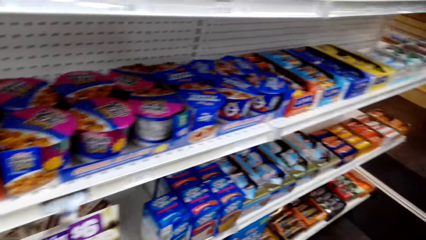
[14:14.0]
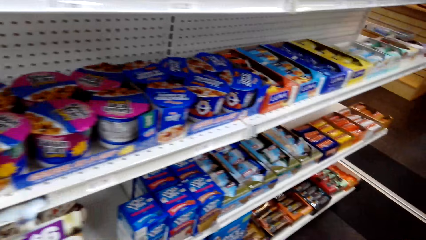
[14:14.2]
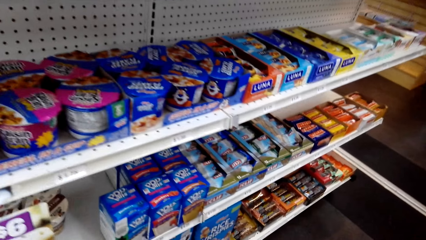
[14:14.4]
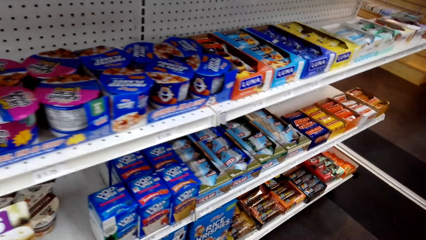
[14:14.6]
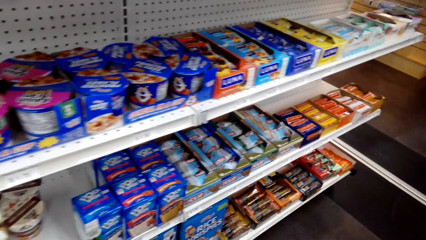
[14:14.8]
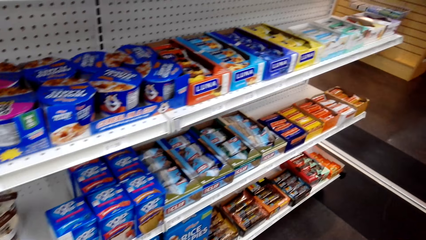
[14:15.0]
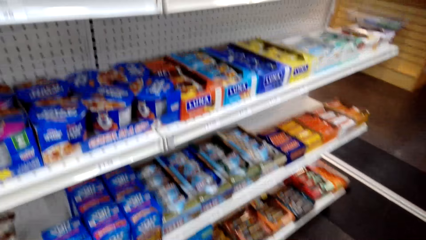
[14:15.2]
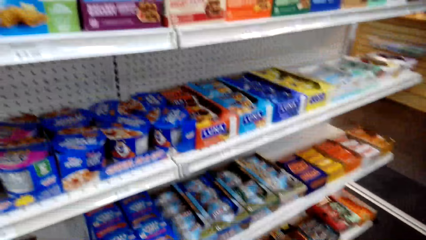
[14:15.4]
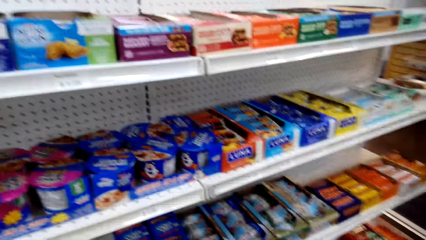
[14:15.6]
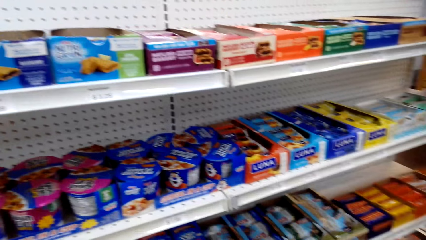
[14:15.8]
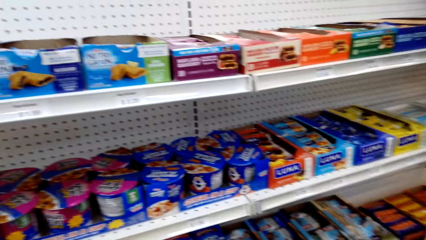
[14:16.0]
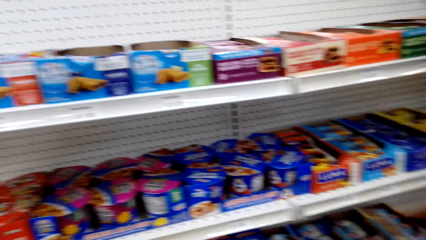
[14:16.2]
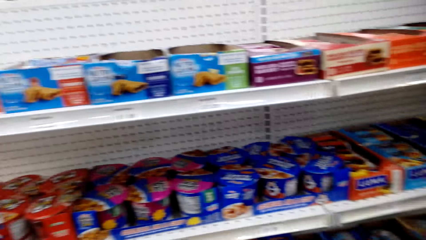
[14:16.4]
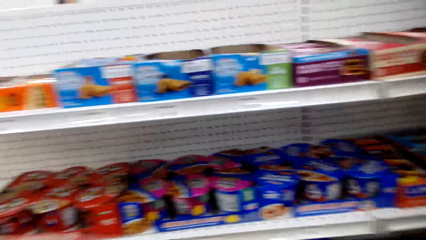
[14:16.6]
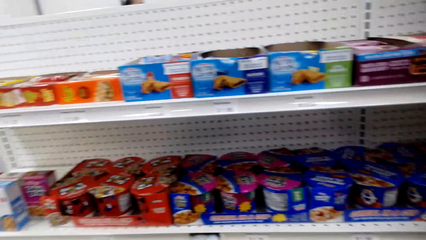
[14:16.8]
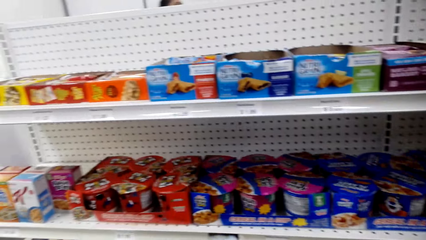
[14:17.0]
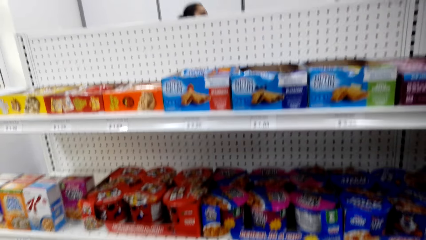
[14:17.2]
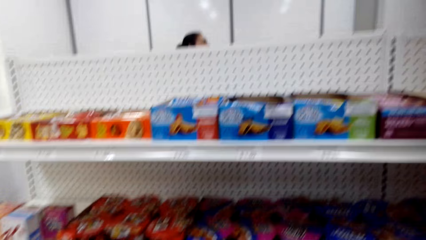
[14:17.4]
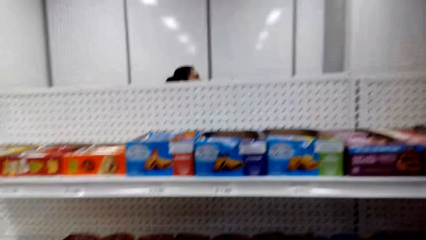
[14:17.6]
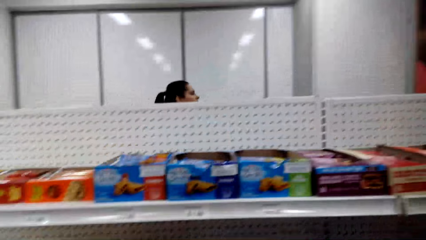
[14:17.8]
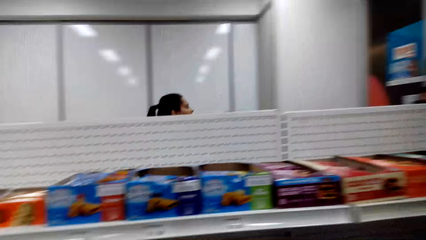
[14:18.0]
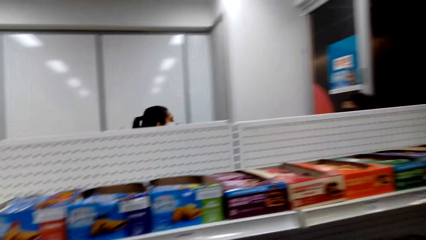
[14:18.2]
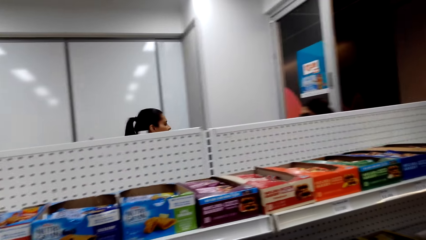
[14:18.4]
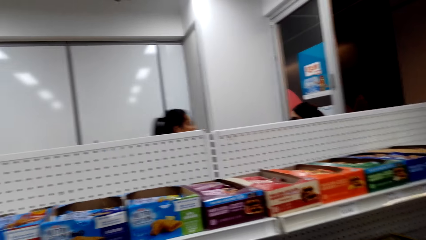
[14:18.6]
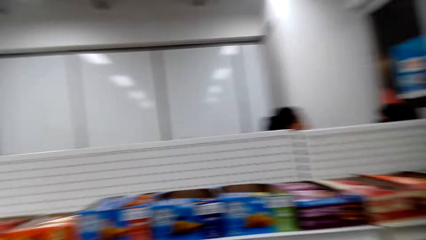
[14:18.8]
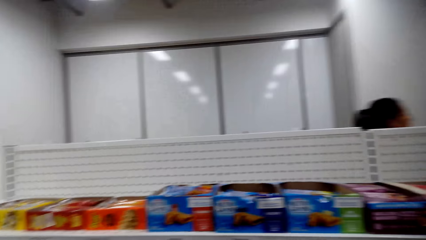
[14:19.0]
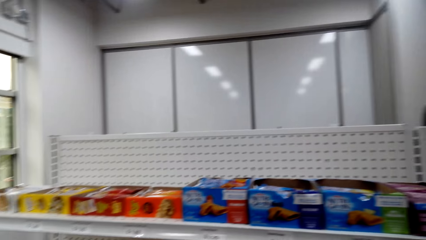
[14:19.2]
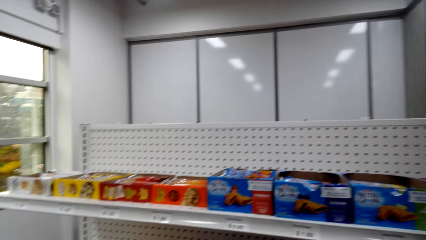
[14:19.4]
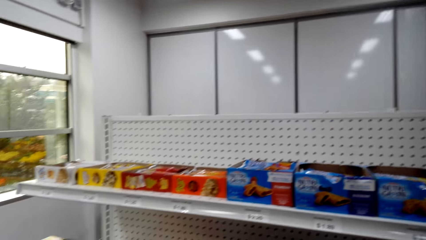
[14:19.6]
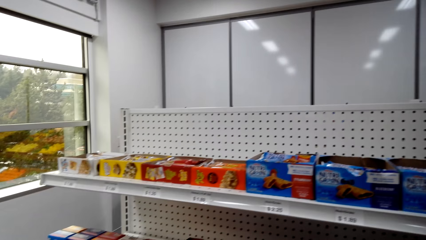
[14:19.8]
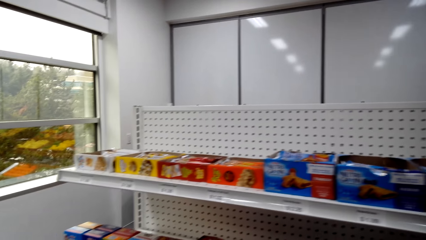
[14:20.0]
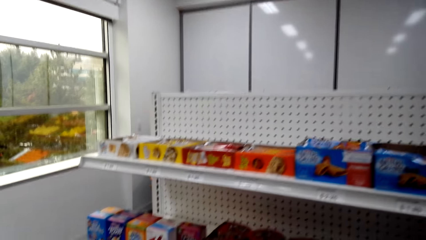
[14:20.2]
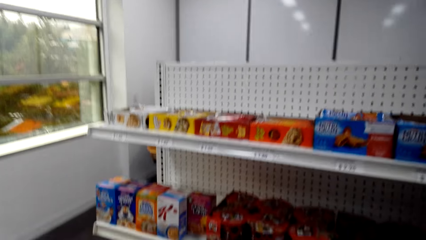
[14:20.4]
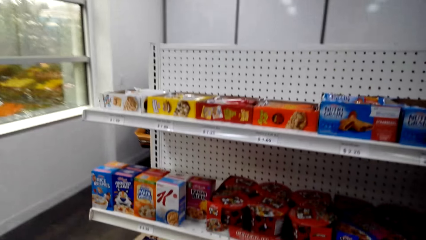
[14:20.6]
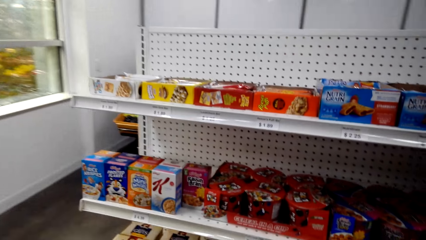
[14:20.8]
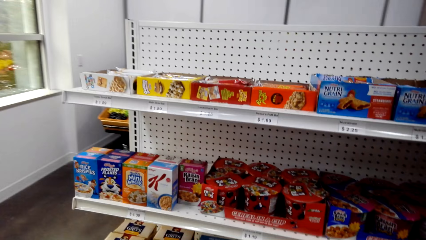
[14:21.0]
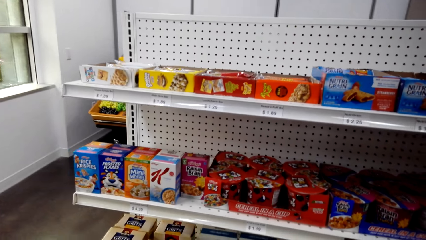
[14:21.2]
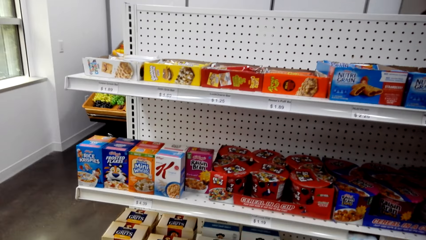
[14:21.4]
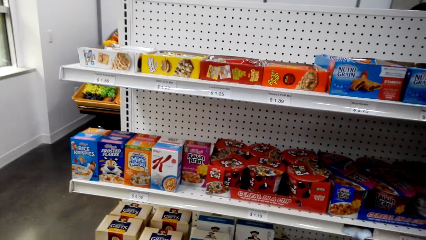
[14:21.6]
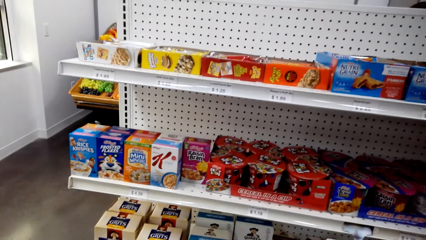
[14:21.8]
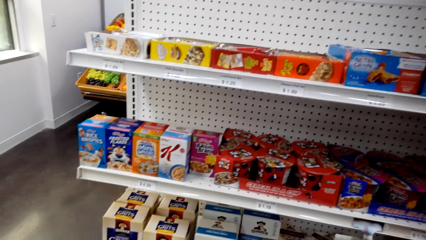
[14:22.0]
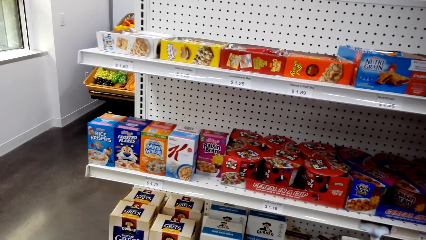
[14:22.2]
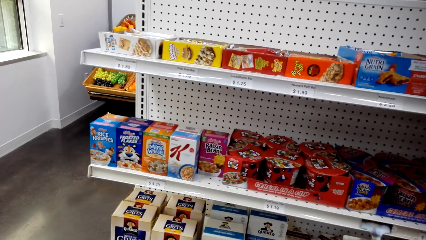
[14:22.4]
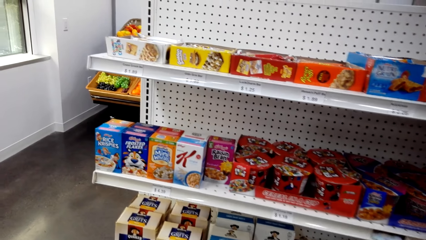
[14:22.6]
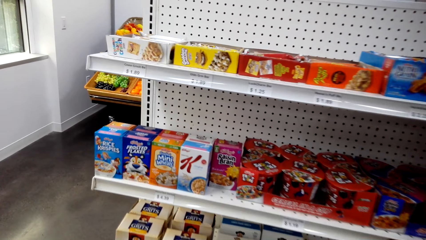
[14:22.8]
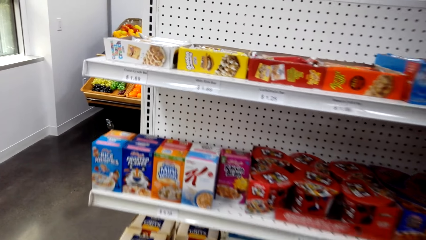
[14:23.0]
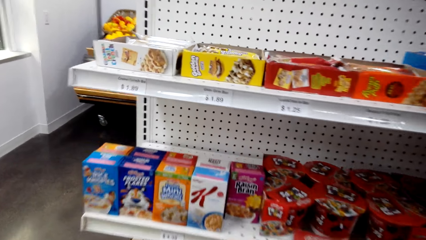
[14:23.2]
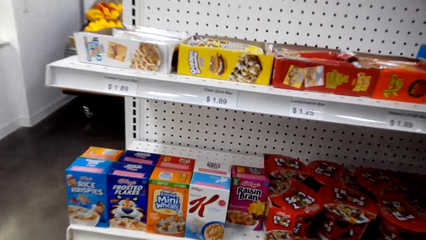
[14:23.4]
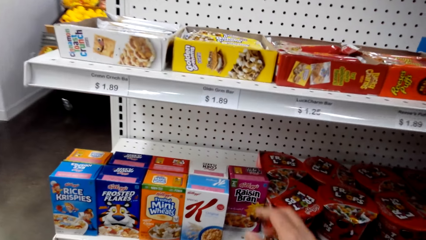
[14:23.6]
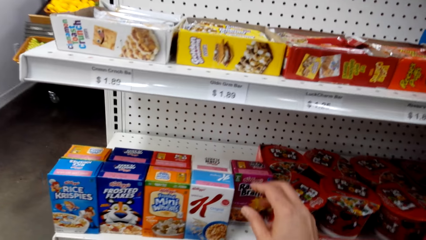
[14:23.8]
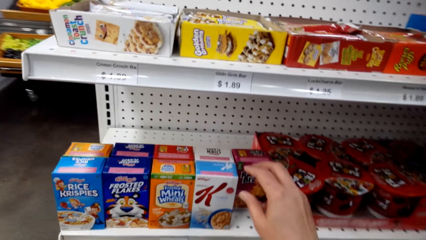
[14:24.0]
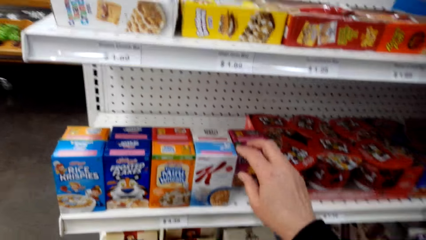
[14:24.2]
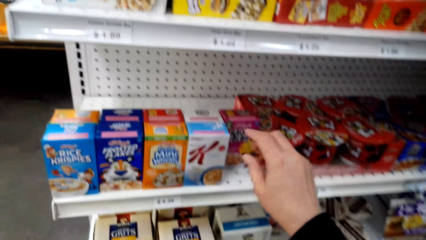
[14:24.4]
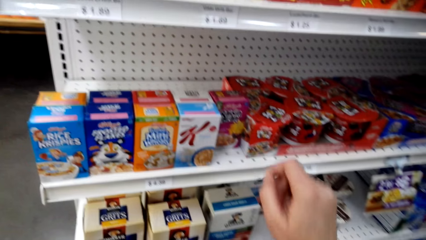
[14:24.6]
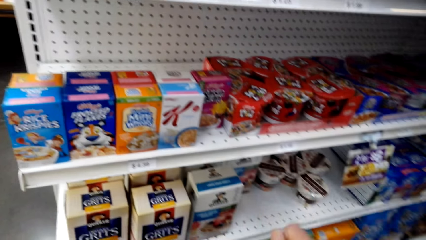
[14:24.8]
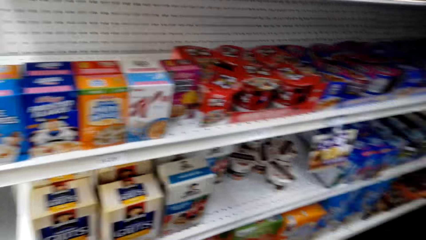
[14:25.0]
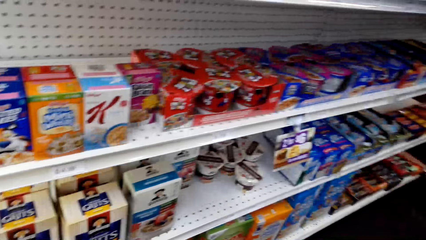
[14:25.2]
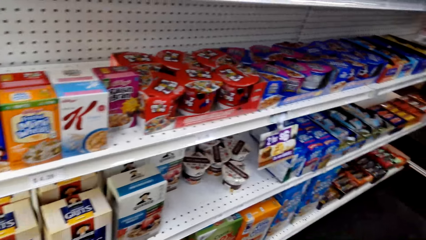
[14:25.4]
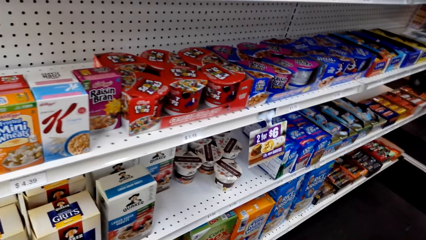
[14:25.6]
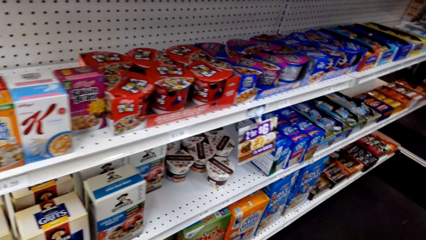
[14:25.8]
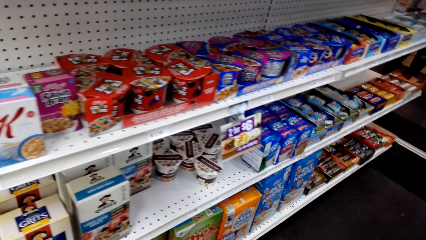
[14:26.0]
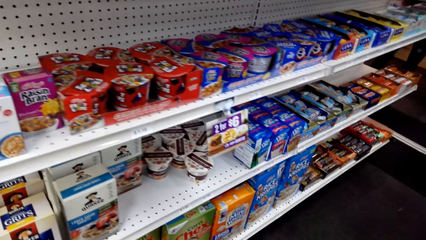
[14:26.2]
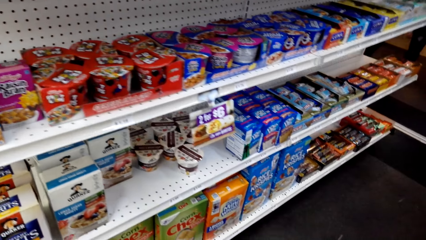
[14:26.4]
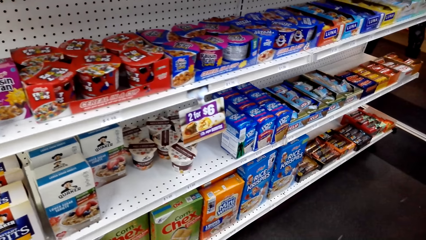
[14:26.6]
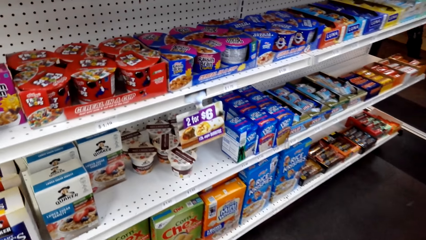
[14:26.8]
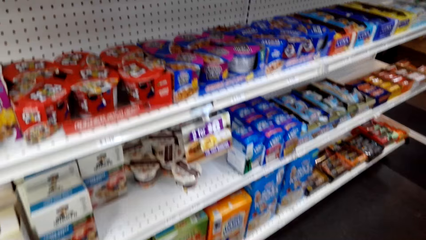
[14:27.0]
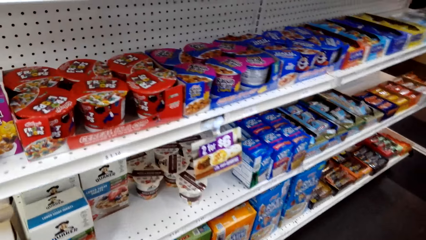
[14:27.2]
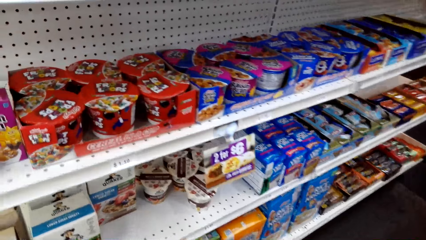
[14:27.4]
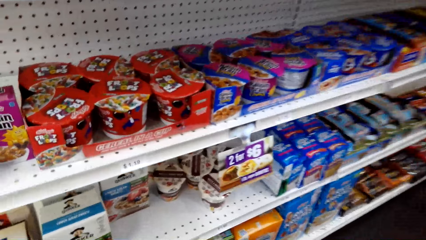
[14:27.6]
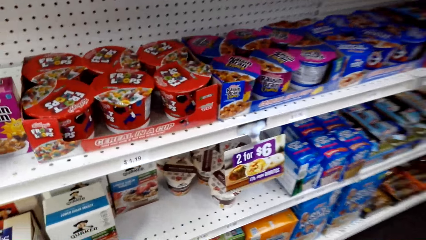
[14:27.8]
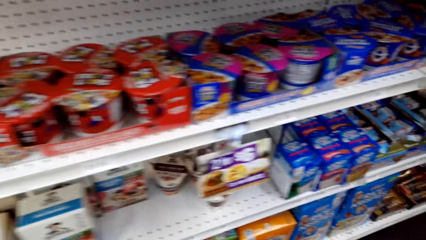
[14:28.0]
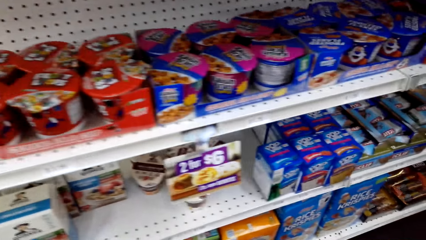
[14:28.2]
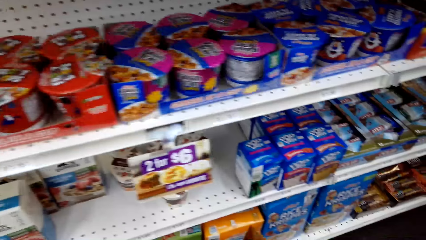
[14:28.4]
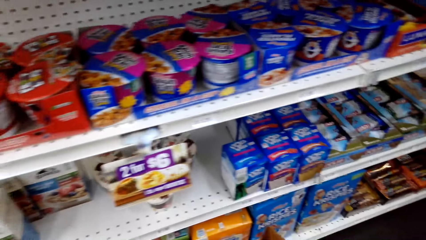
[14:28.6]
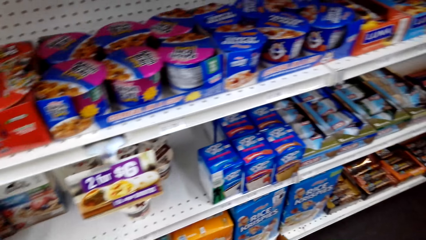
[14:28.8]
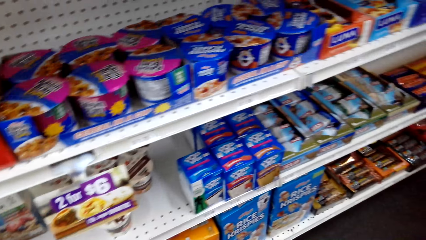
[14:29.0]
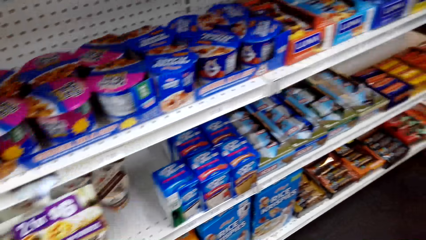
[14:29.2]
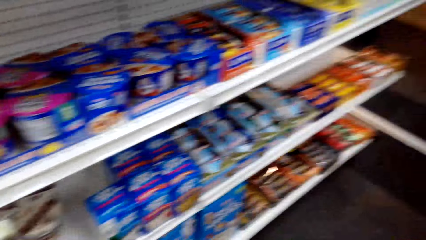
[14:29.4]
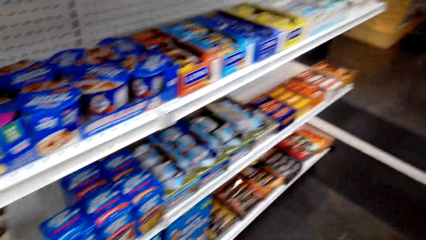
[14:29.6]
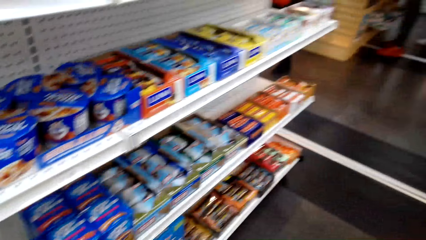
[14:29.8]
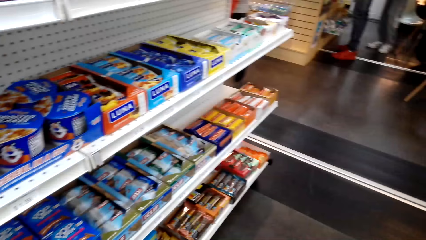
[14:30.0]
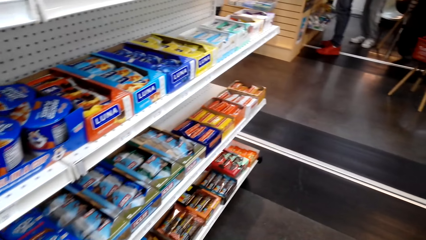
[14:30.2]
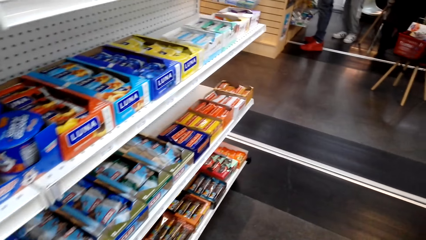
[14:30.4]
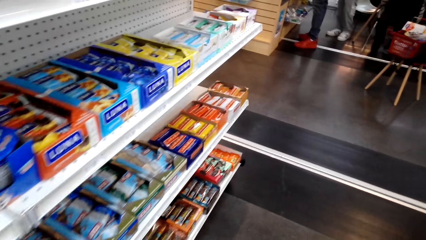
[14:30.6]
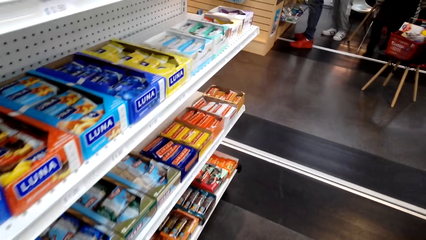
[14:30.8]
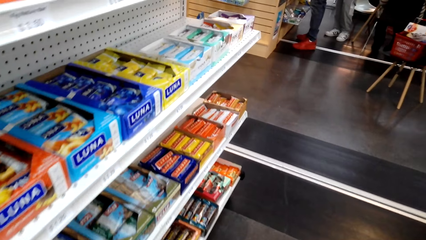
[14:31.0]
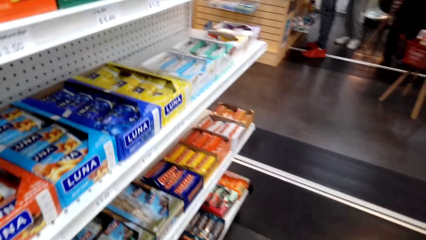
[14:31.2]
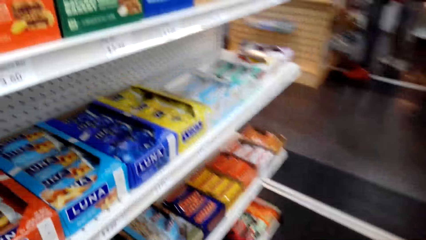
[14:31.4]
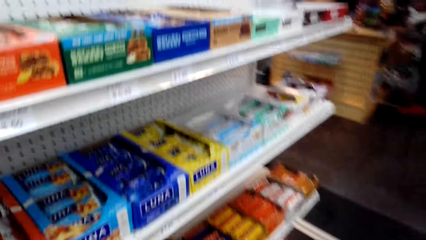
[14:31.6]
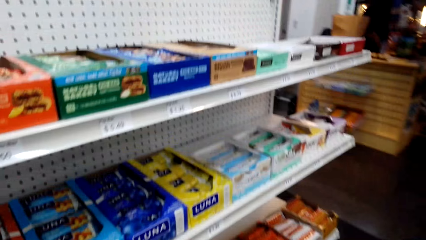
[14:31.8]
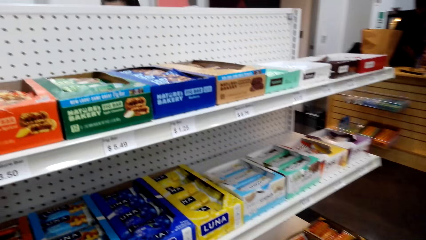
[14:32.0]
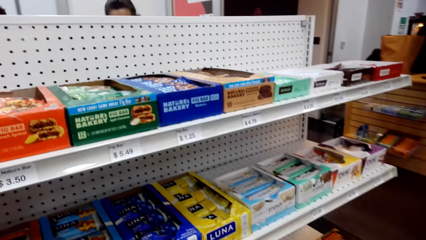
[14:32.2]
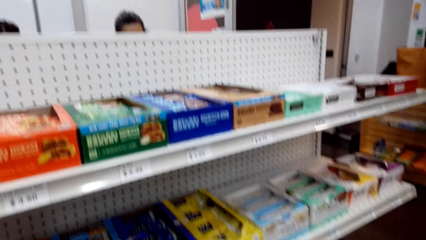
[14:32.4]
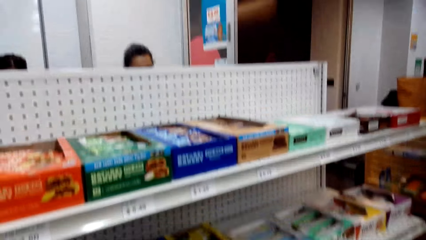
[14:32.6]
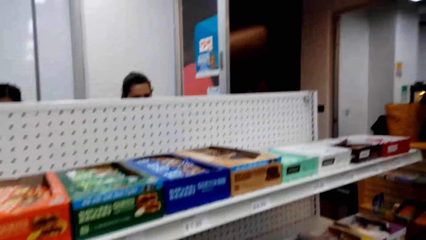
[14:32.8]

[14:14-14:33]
The camera wearer looks around the shelves. She moves her hand towards the oats. She looks around the shelves.
